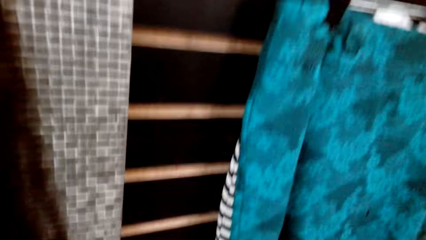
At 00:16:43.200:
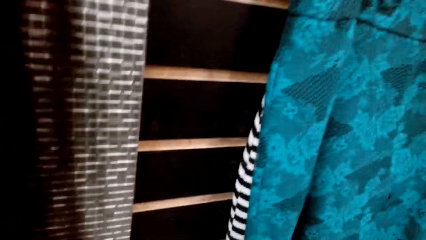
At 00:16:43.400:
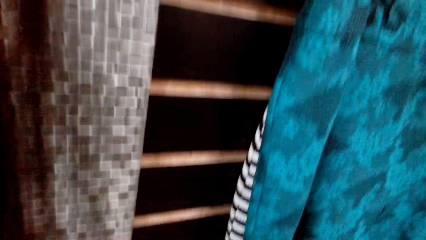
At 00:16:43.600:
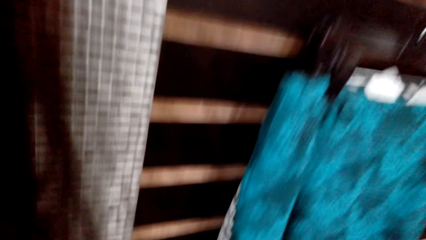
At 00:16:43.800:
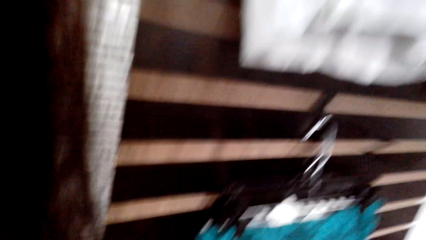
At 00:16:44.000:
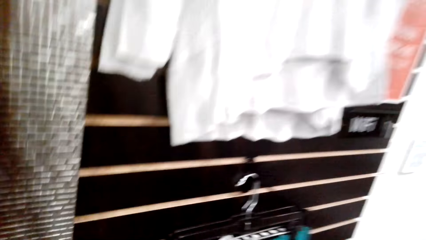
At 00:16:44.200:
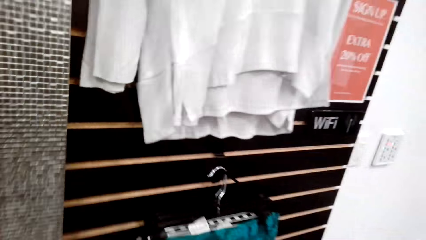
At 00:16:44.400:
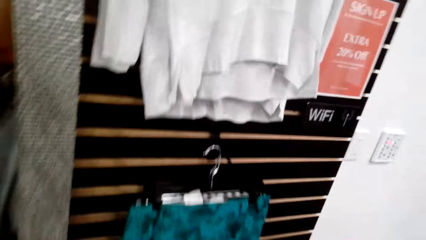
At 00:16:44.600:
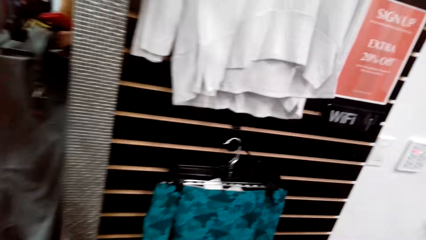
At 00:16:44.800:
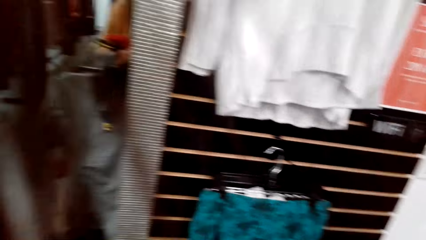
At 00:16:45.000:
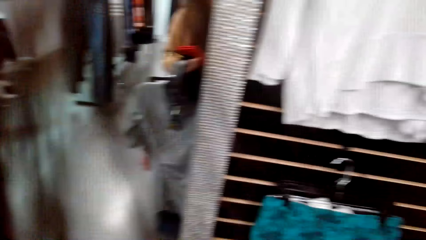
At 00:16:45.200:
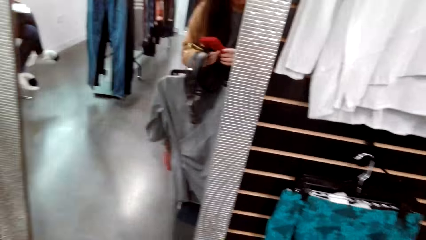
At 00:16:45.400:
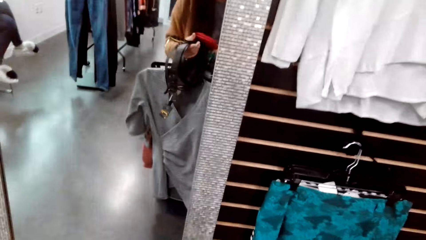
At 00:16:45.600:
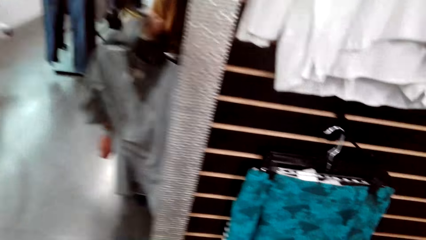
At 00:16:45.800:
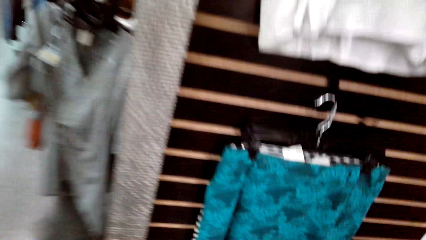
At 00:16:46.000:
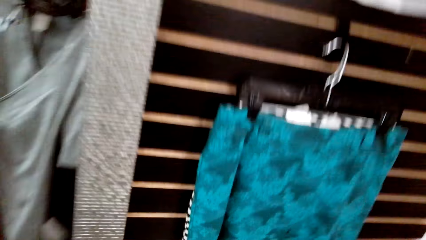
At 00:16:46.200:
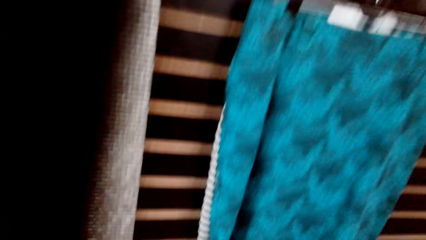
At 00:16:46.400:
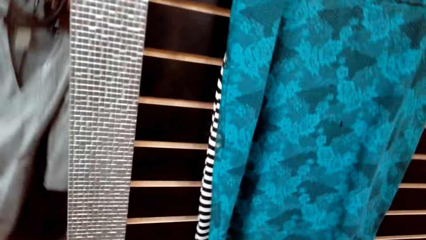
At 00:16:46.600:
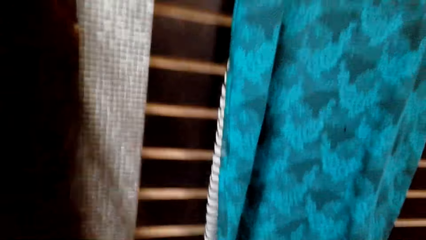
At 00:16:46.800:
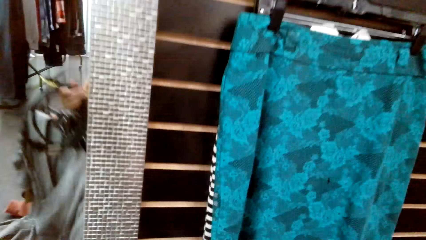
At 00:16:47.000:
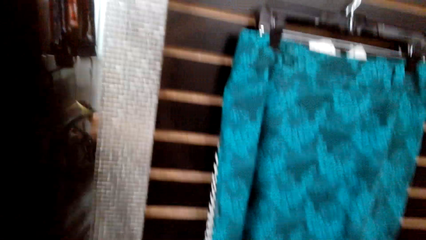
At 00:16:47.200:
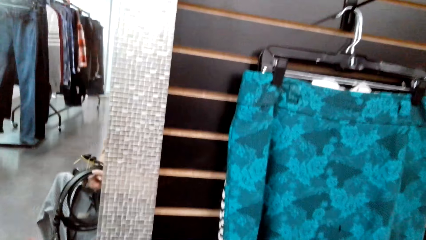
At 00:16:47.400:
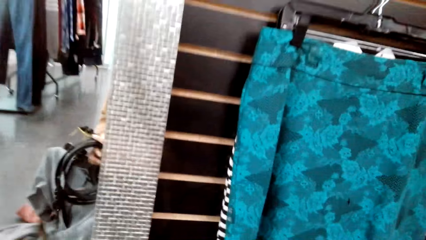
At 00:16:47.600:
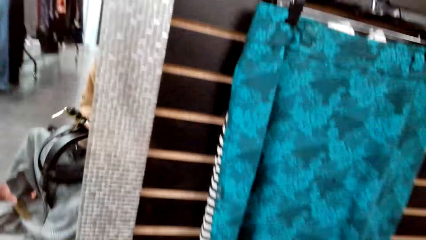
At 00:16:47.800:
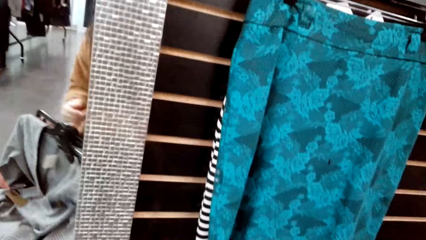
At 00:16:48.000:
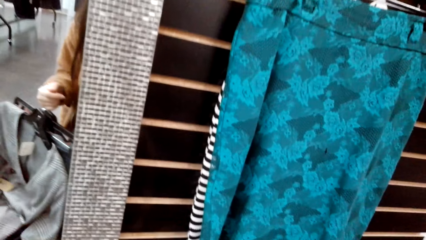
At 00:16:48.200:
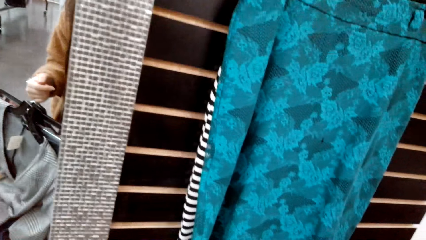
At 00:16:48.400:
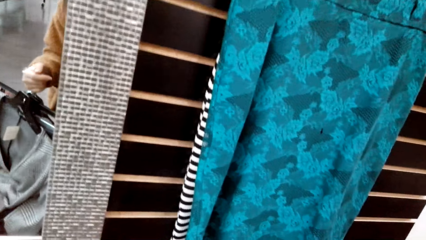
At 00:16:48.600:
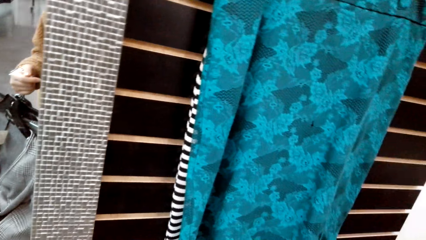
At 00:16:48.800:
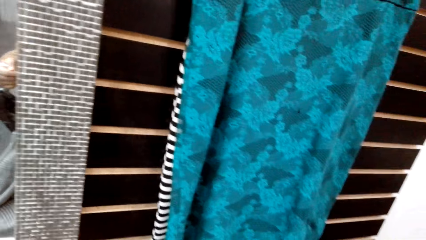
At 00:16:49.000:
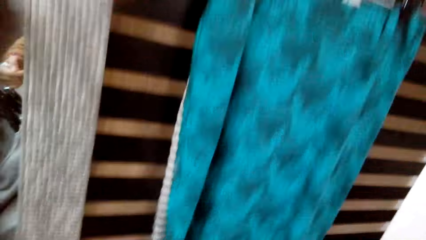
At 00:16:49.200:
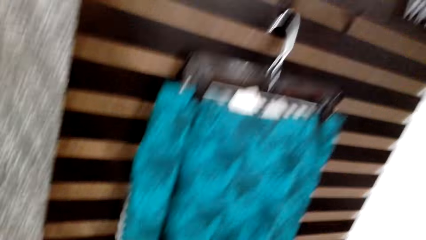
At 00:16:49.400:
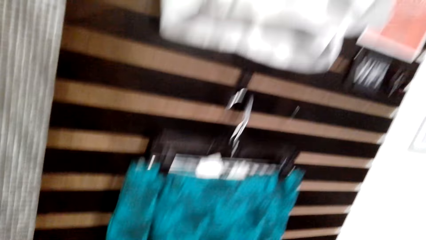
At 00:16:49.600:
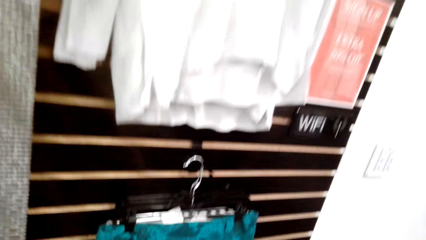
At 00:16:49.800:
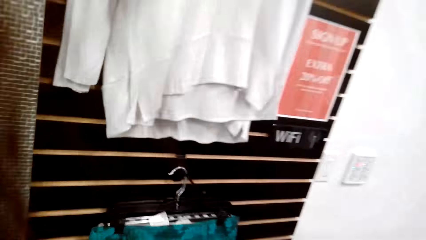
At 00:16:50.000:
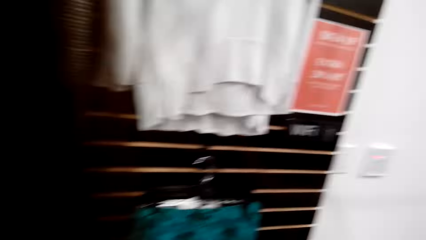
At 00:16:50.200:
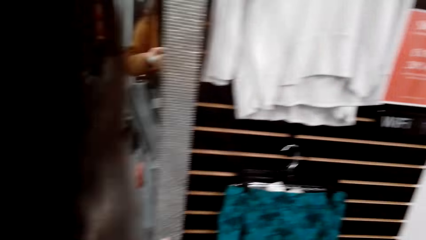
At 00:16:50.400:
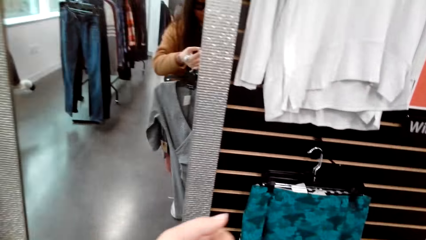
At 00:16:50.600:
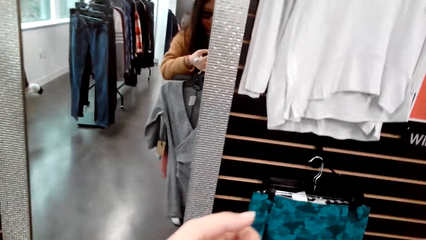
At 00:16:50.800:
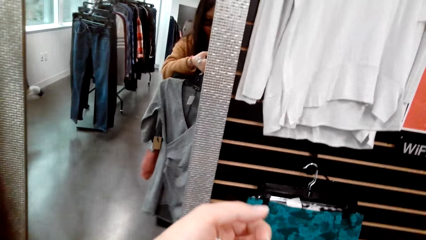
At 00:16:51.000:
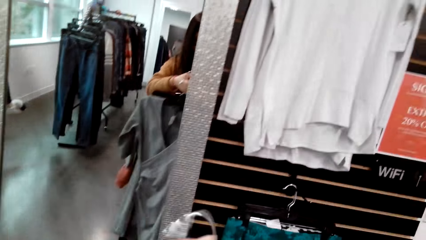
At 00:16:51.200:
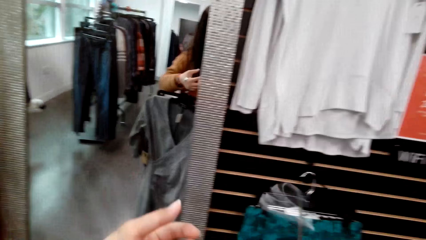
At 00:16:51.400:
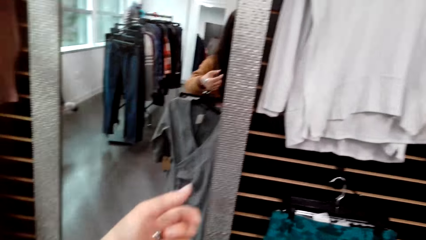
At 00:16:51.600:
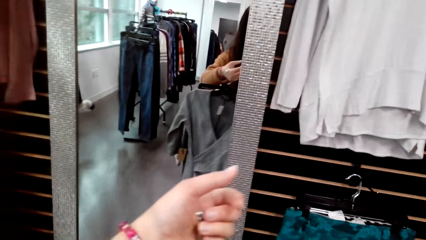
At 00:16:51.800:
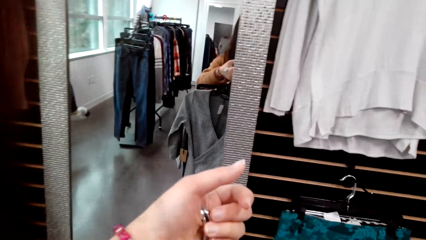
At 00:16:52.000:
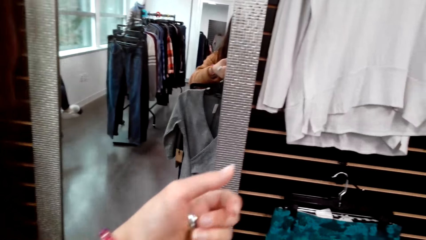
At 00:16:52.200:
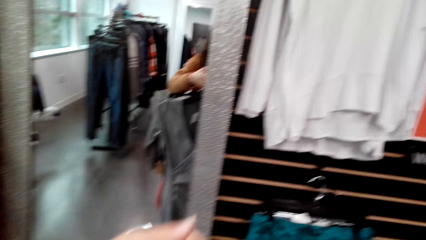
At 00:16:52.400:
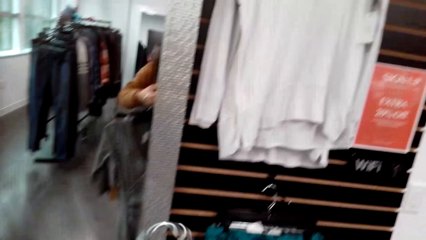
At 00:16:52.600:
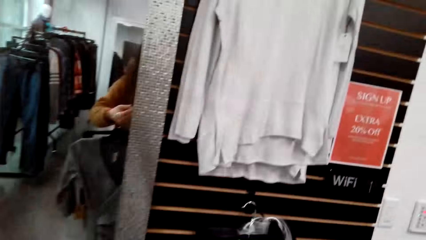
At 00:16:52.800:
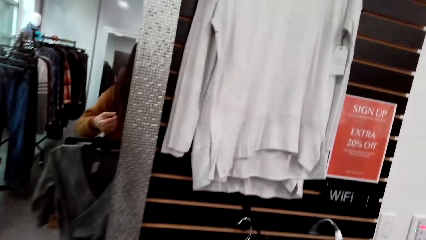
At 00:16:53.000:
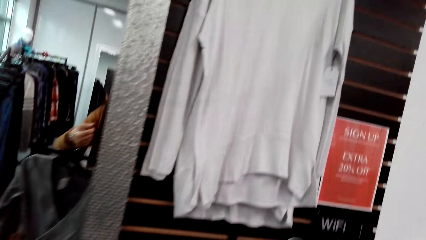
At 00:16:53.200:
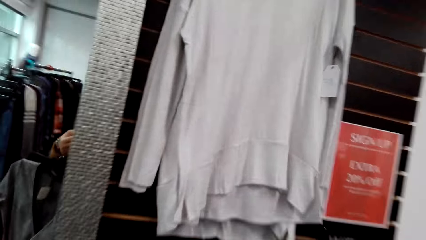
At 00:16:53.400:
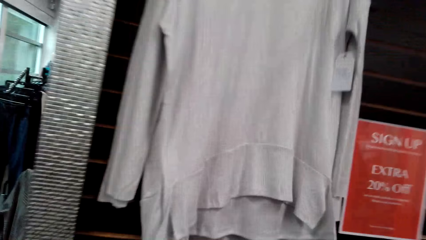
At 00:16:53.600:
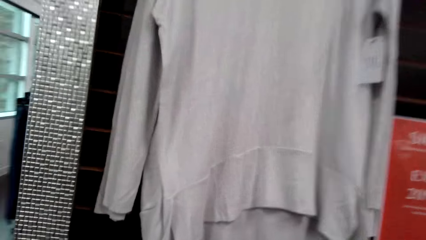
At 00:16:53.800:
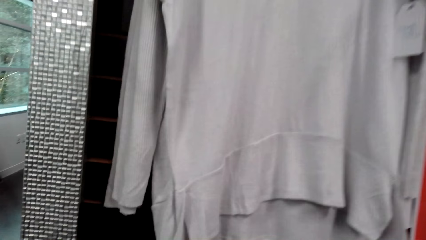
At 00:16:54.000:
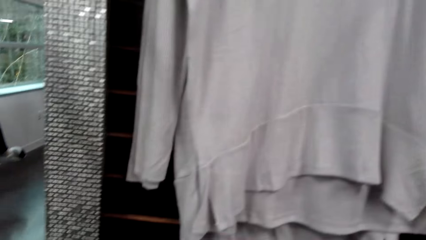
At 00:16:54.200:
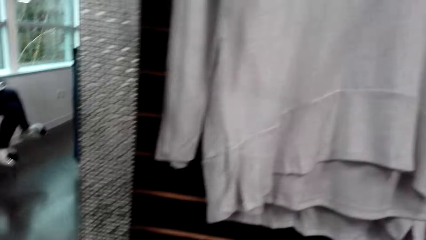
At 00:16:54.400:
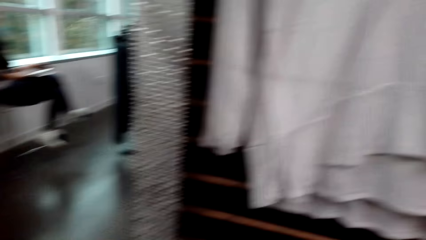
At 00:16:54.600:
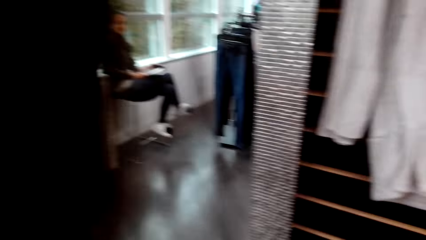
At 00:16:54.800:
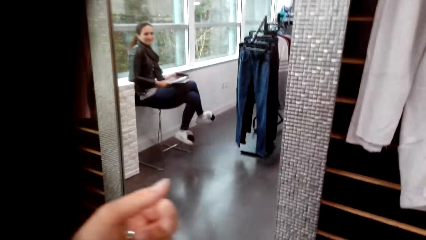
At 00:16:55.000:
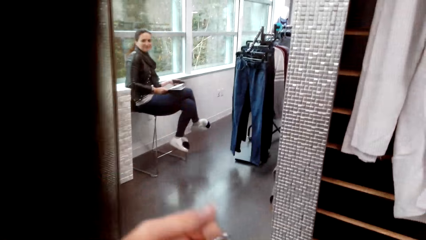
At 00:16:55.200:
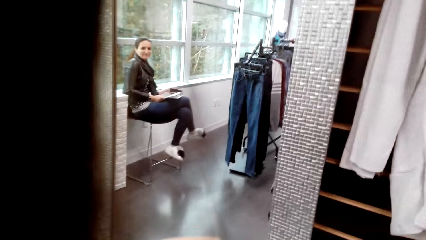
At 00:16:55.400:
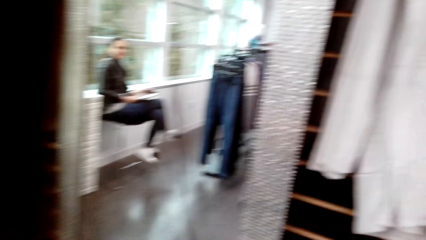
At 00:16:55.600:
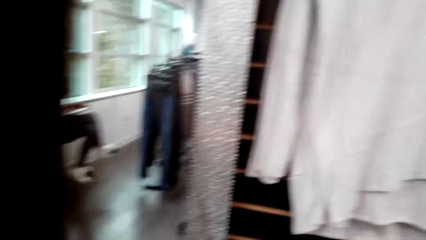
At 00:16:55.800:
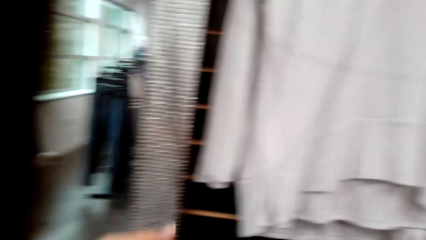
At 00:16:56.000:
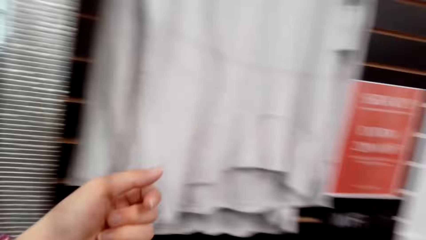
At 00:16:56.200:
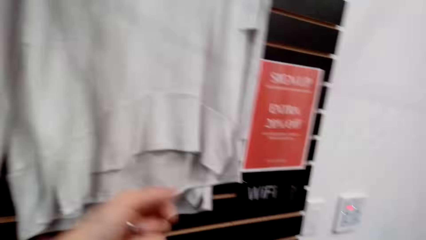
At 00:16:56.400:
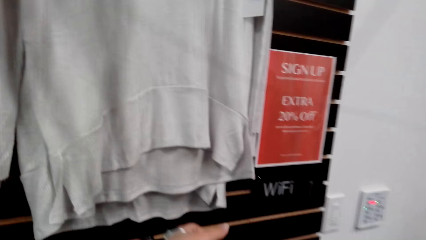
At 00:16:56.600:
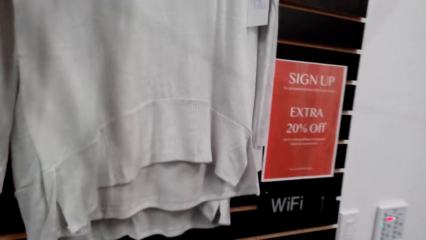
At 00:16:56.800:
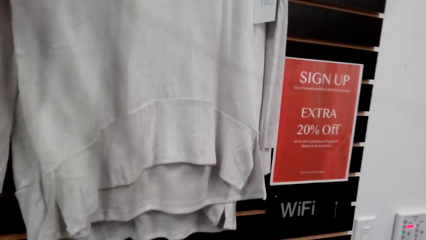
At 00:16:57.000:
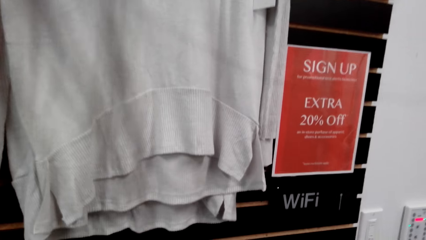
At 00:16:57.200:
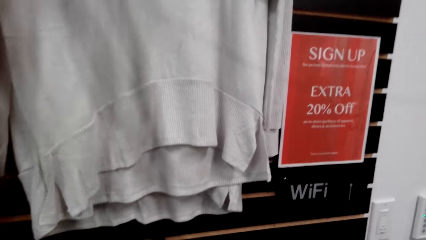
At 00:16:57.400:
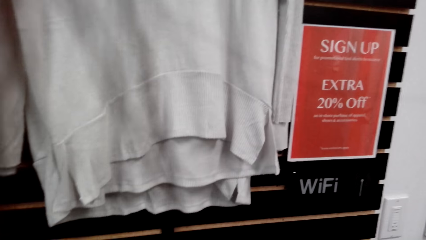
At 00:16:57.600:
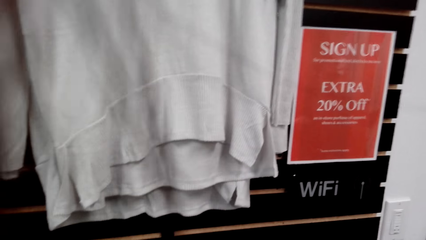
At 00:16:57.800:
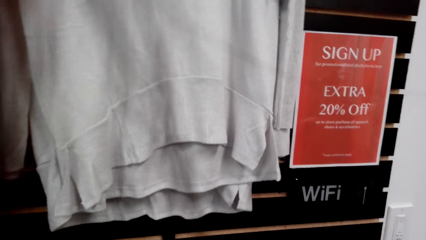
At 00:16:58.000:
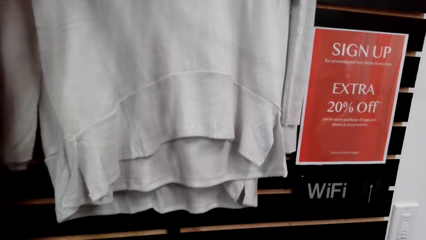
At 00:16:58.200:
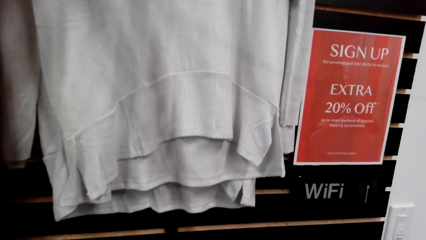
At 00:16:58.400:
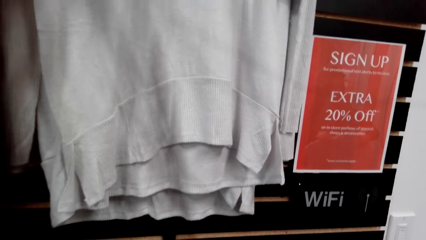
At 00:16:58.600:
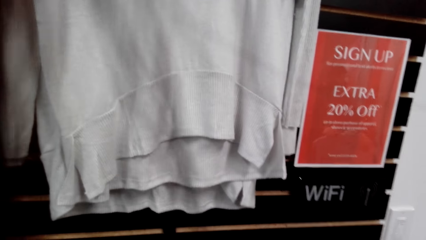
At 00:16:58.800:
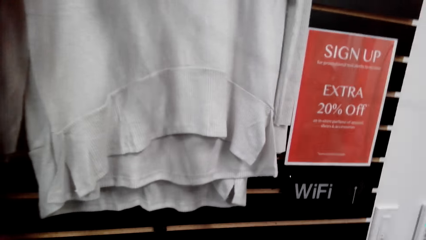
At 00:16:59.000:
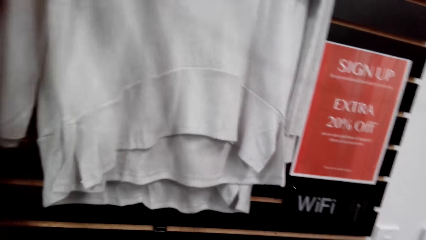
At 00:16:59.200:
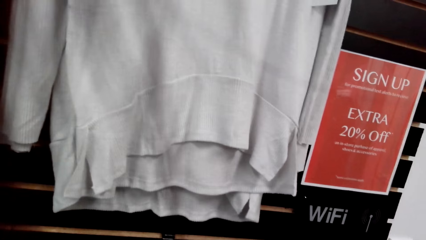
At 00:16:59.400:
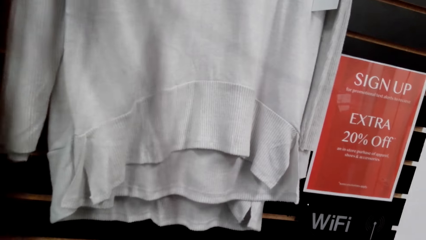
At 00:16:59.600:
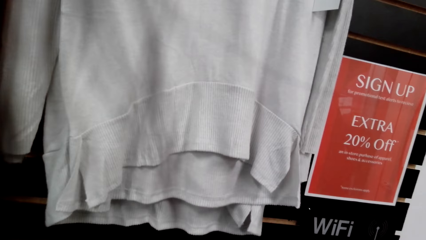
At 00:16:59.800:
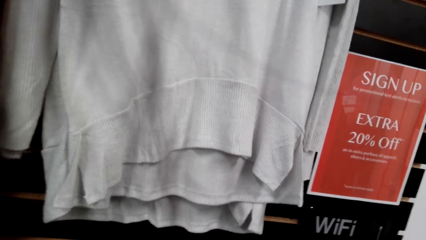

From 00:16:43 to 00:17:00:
The camera wearer puts the cart on the floor. They hold the clothes. They put the accessories down. They hang the clothes on the hook.
